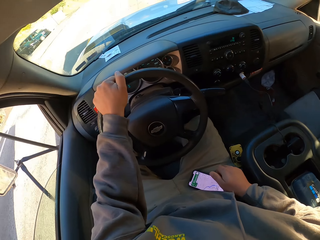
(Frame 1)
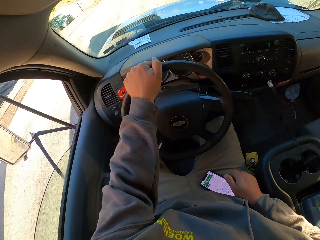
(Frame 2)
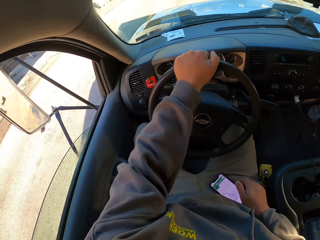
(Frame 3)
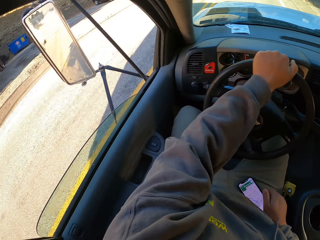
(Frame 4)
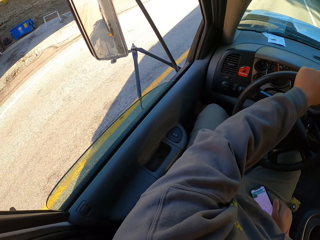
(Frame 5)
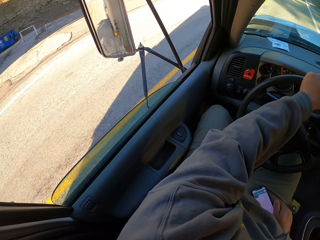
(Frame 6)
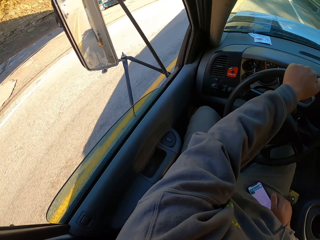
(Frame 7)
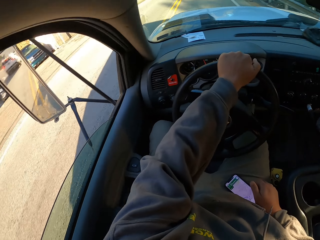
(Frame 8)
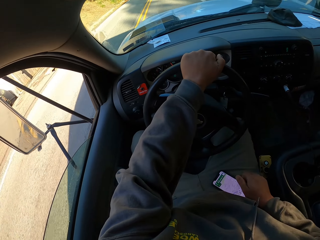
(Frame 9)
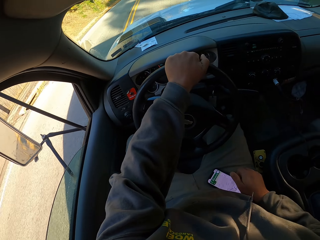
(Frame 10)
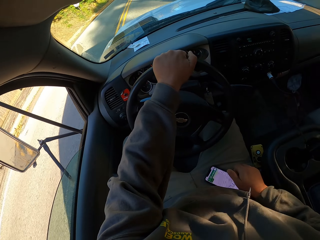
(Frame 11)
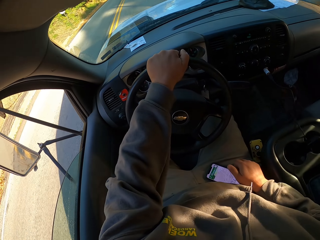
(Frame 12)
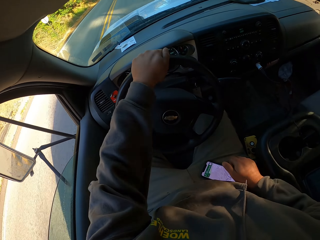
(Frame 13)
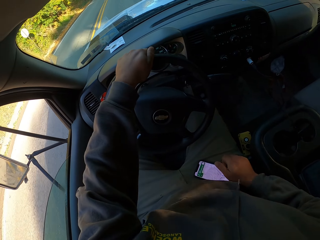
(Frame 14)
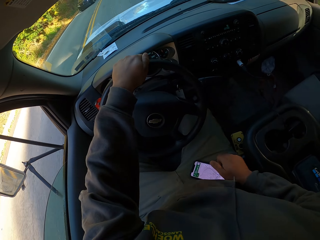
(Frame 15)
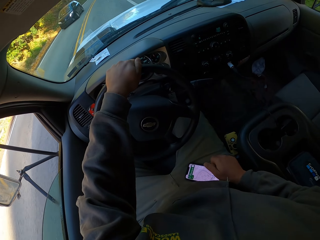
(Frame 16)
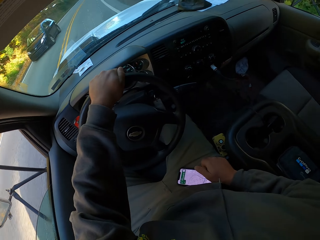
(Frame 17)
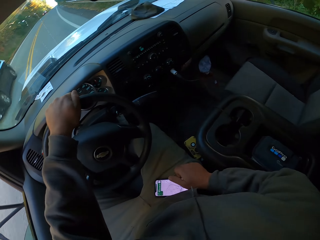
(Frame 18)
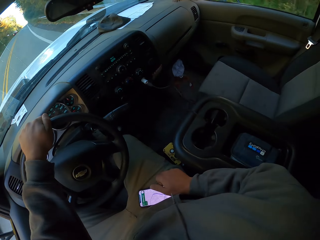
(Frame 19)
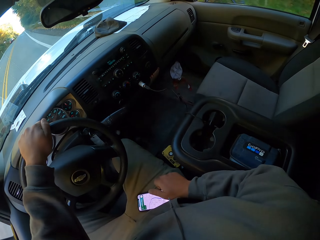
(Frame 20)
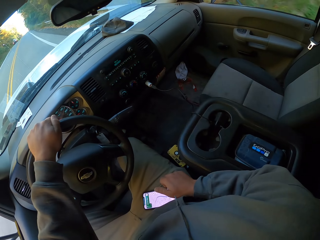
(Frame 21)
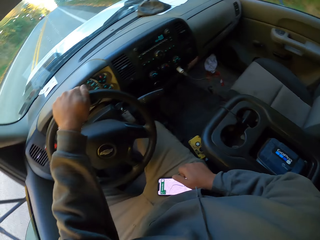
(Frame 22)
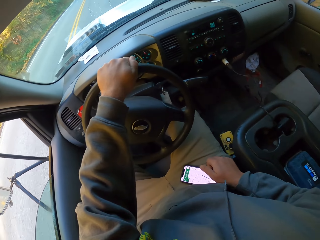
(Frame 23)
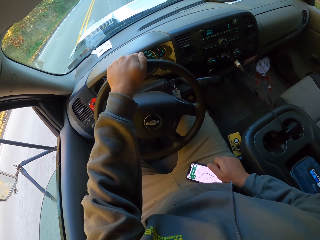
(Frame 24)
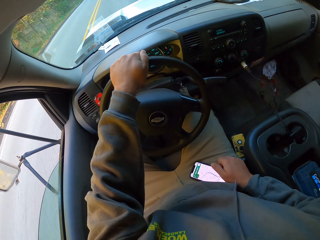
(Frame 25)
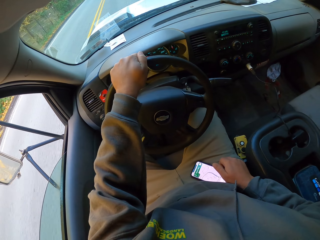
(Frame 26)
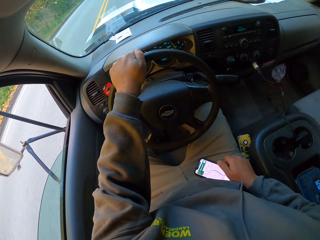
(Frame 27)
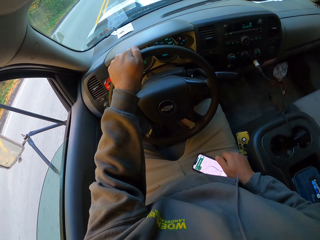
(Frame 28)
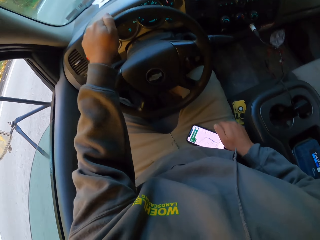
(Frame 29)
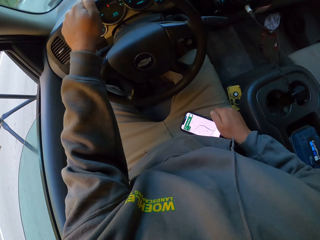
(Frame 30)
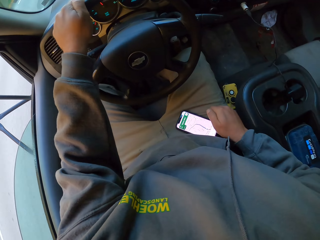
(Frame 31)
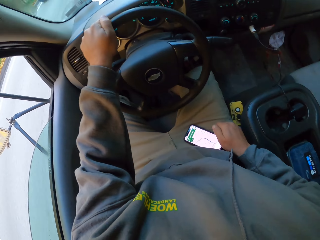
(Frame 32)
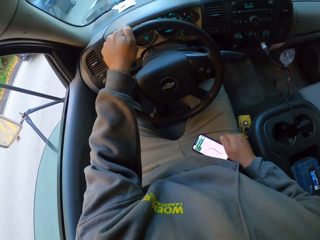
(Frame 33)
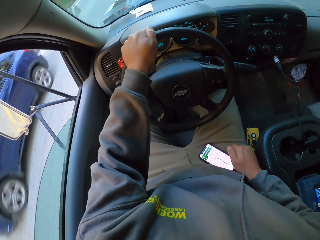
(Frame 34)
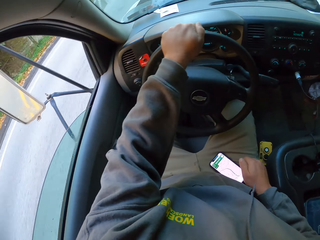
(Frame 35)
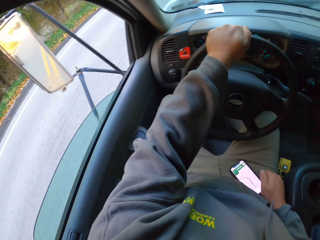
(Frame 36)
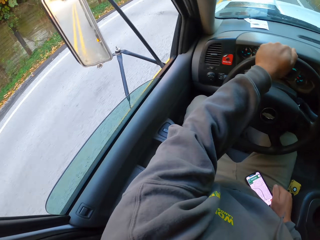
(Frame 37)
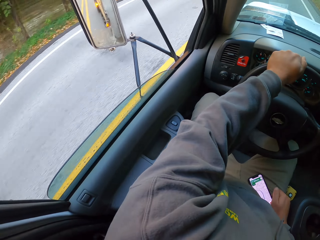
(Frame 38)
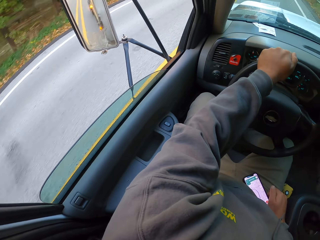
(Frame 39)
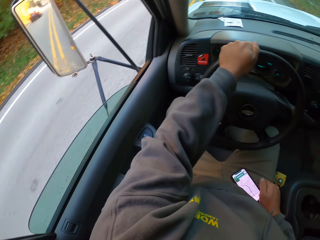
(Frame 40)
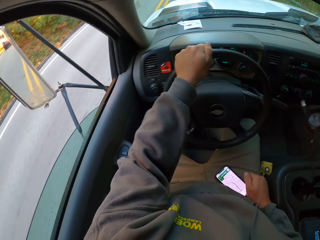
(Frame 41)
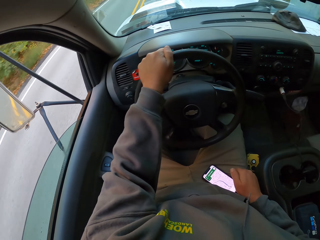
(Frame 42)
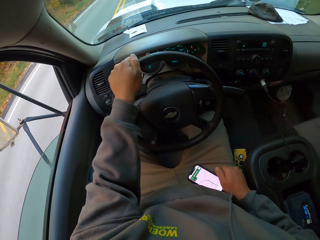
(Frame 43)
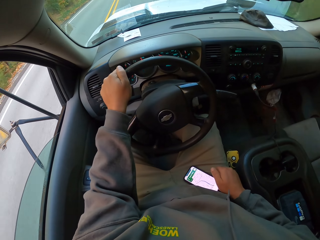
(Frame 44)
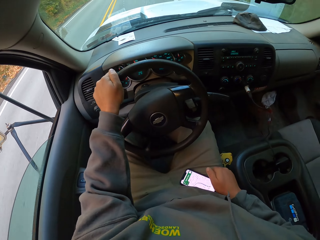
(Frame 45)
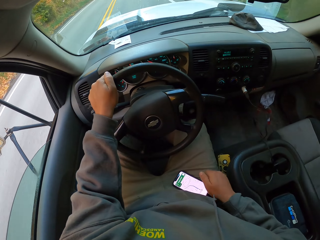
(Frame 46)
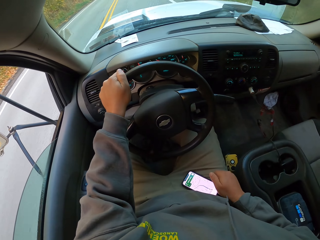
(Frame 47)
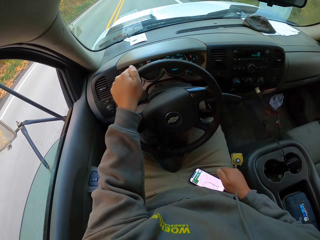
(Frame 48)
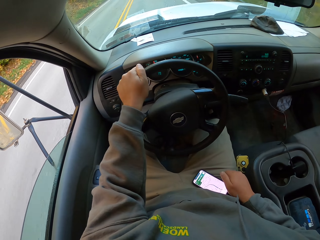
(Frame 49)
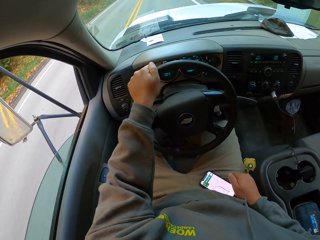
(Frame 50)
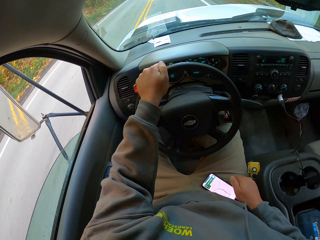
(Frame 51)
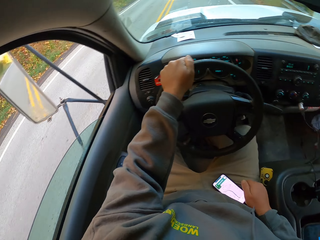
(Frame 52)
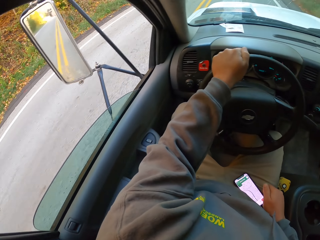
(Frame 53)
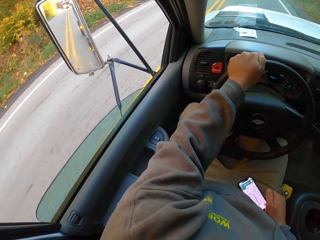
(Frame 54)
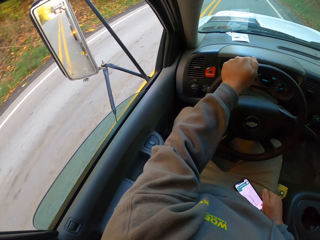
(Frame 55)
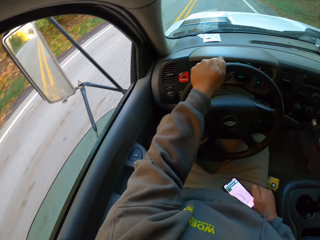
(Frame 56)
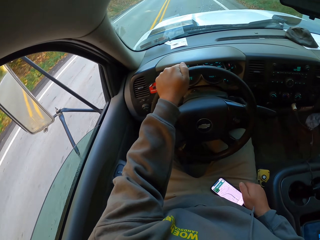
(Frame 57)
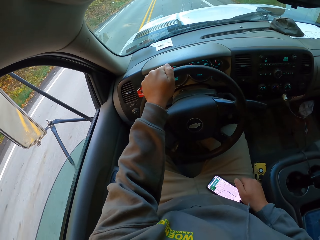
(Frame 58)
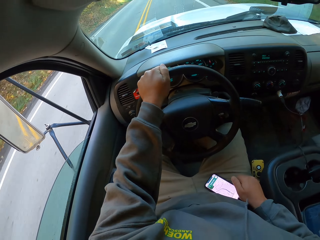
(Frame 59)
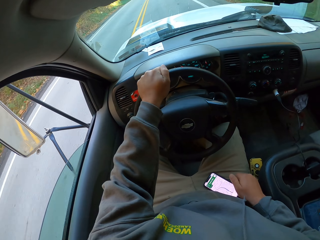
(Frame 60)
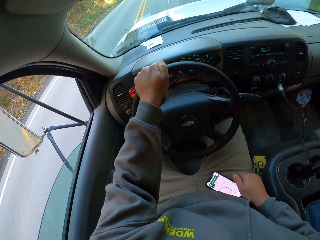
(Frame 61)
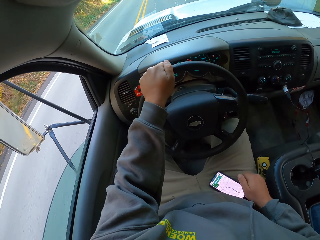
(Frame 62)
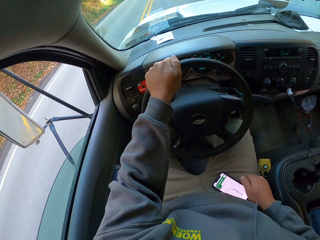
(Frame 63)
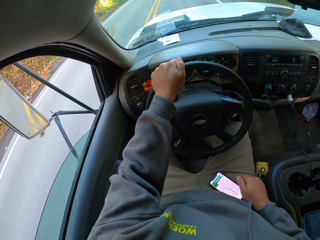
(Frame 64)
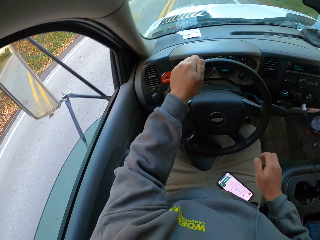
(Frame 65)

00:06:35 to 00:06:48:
The camera wearer looks on the left. They drive.

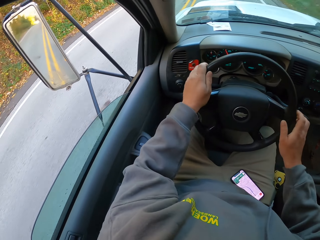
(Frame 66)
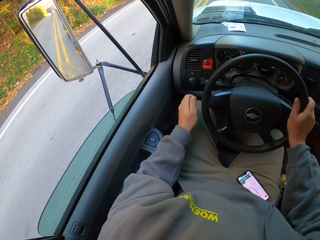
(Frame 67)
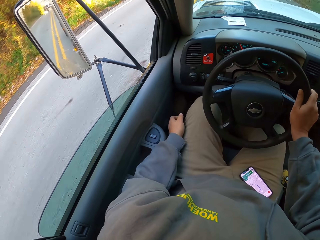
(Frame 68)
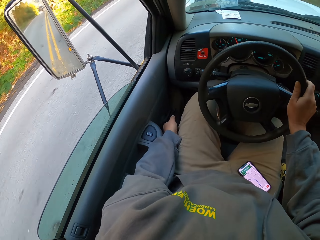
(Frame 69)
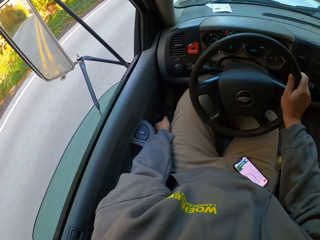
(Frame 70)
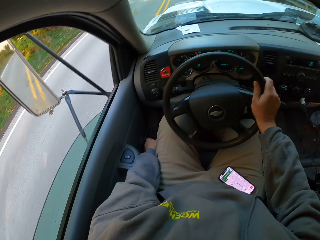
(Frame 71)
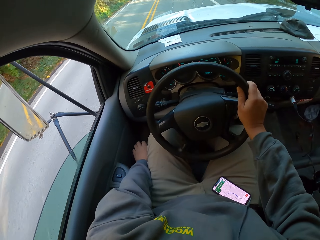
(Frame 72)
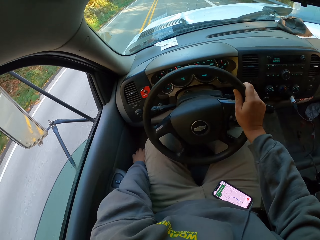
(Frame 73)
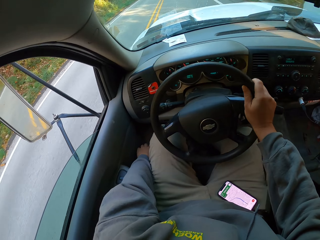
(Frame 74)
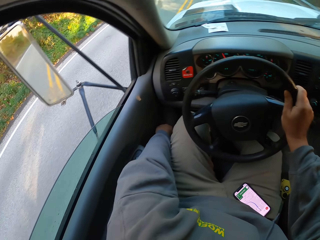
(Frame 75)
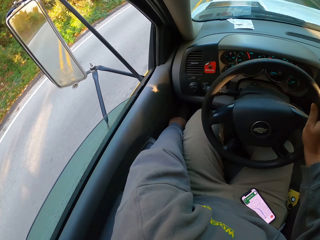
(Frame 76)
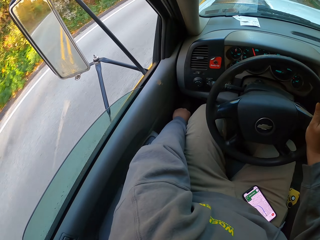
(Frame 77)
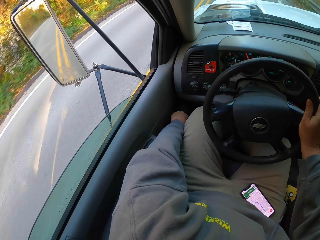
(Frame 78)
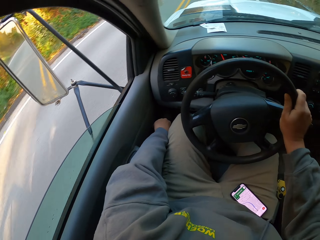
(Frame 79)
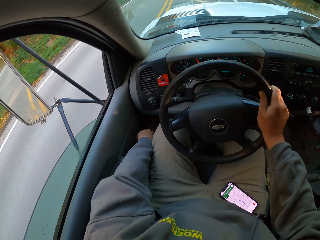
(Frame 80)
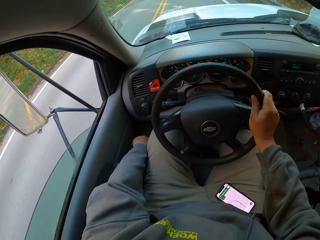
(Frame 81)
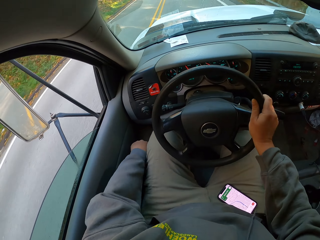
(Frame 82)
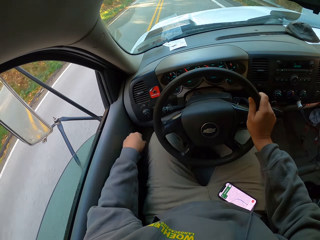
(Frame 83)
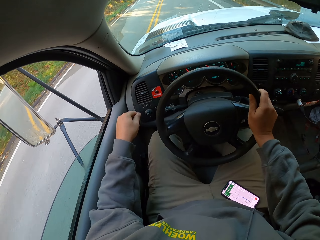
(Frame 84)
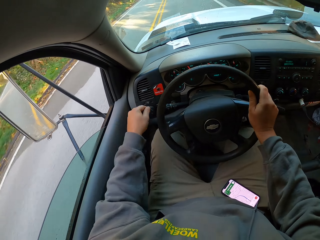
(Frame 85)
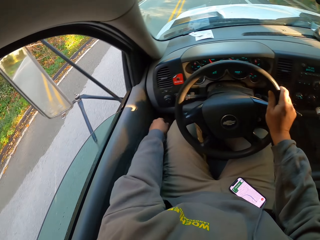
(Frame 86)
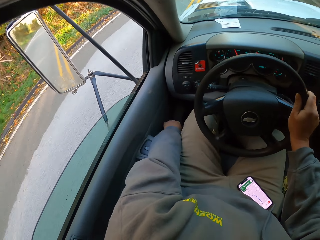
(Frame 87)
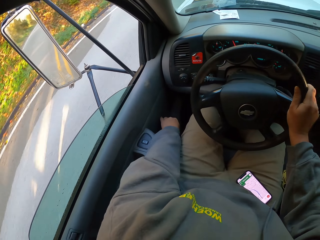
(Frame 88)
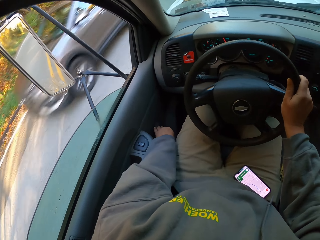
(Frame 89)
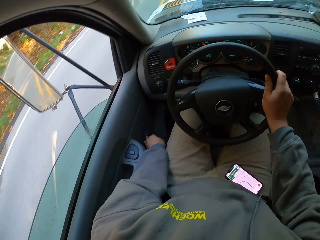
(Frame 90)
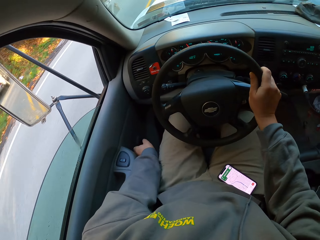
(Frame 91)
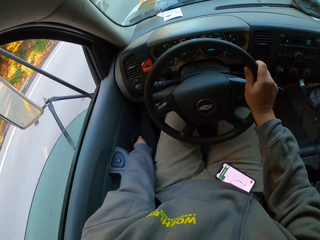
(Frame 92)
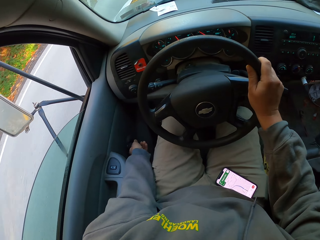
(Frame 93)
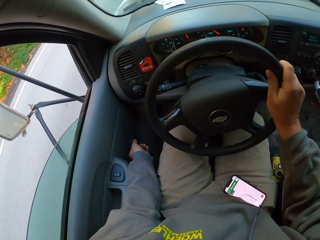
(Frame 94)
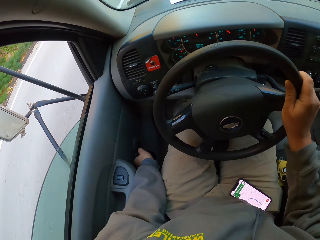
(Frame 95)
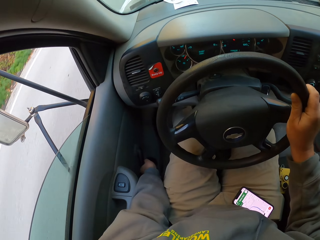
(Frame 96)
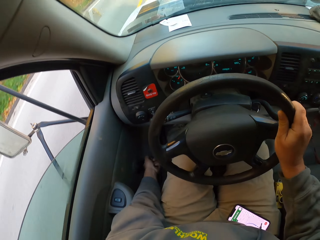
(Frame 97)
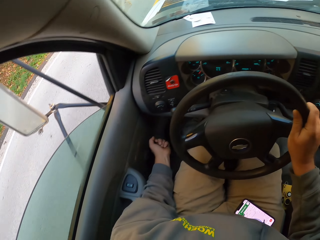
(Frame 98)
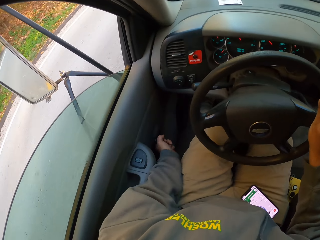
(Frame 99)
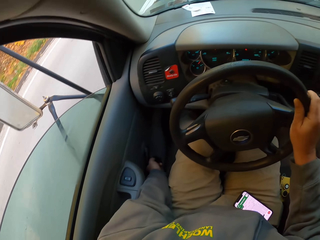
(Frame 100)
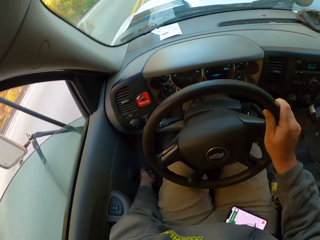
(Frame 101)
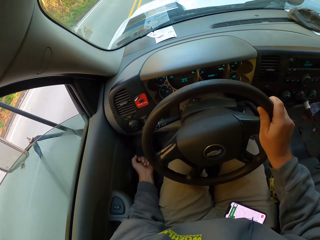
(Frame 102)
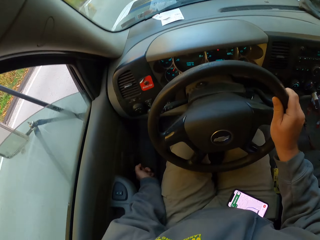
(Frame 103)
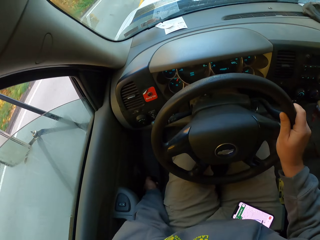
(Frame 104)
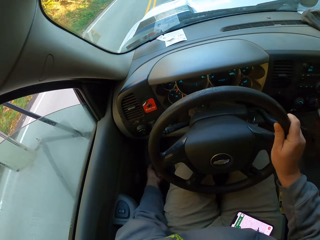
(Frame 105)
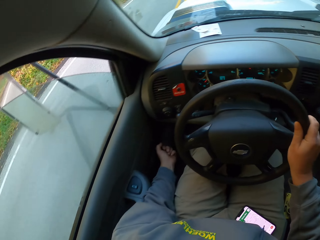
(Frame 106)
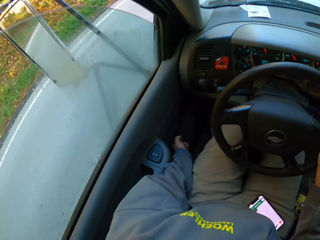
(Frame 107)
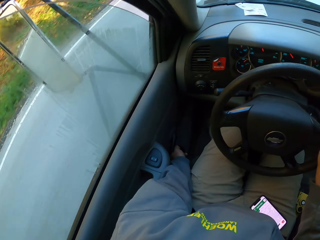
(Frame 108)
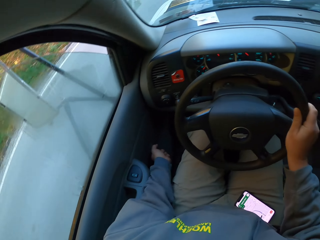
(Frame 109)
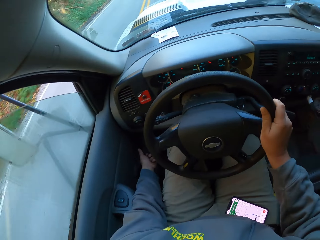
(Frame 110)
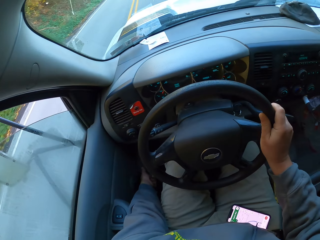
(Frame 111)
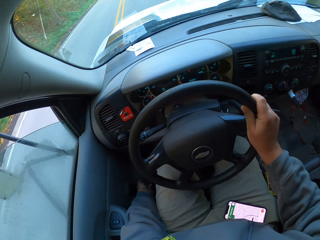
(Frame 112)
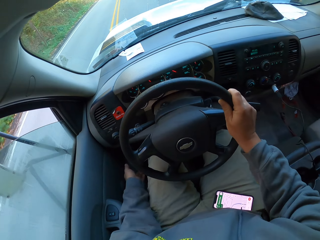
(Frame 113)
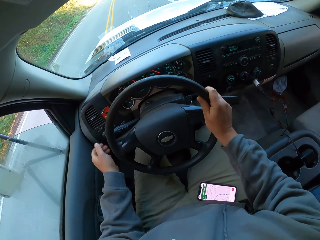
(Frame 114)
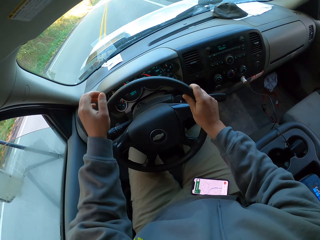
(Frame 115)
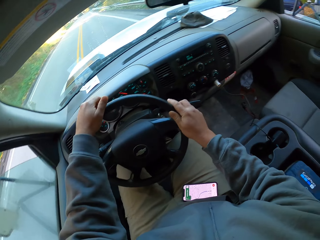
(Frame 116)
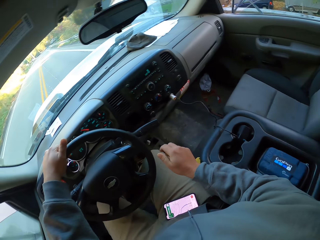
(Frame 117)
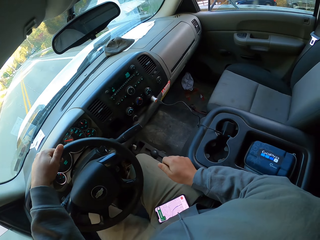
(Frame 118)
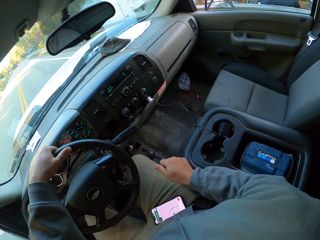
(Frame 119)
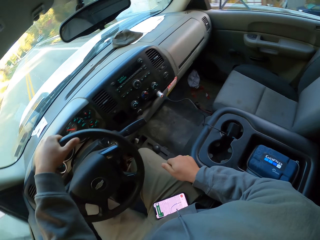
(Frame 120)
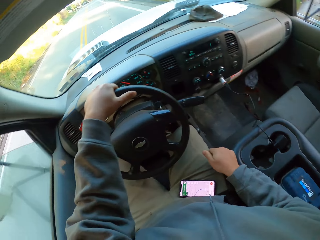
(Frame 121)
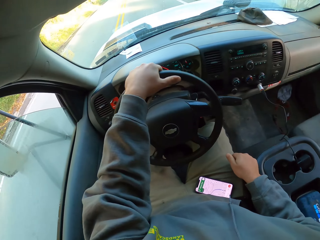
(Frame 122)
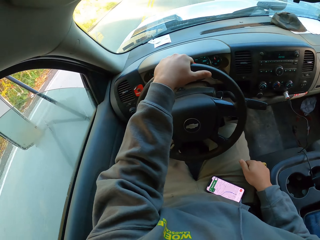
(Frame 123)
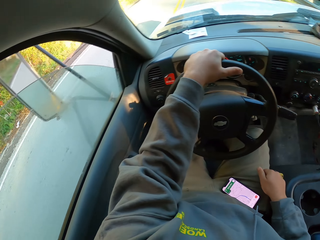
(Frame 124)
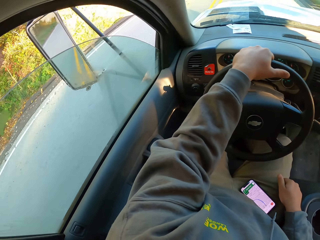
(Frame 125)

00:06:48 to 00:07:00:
The camera wearer lowers a hand. He holds a steering wheel with his right hand. He adjusts a car door glass with his left hand. He closes a car window. He holds the steering wheel with his left hand.
